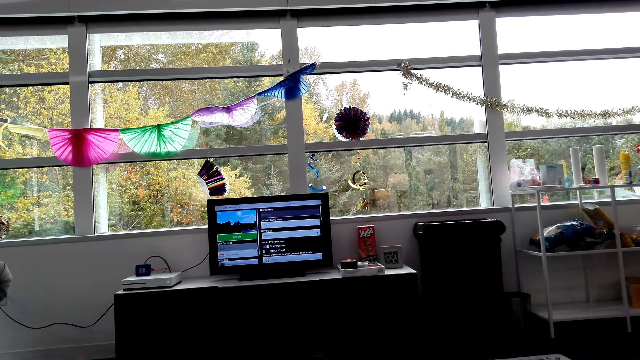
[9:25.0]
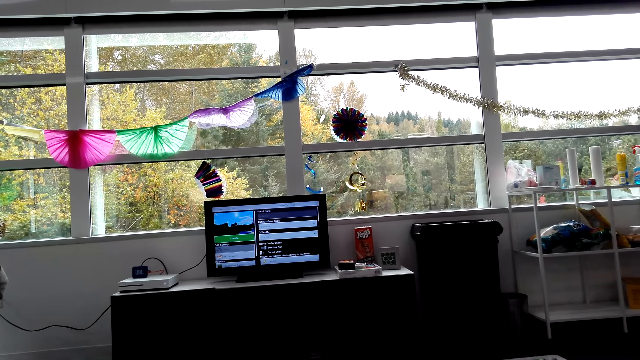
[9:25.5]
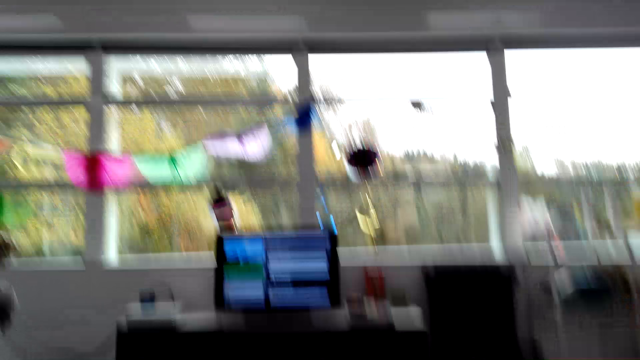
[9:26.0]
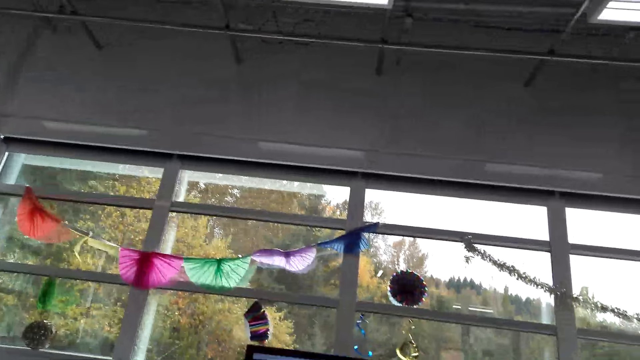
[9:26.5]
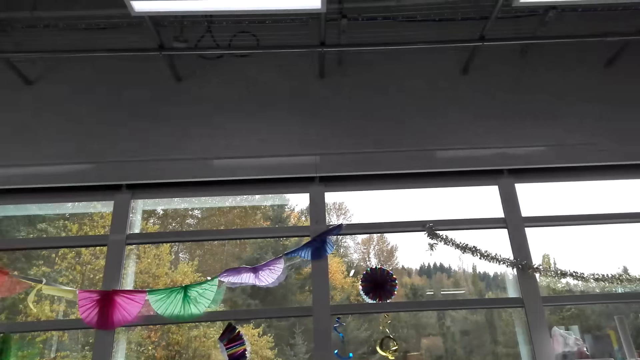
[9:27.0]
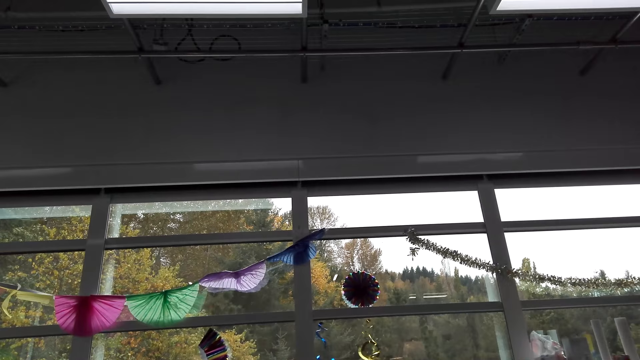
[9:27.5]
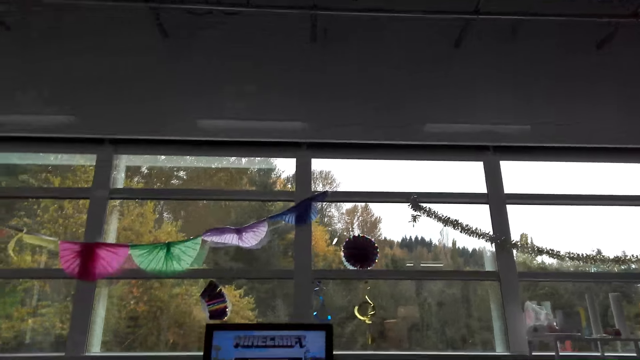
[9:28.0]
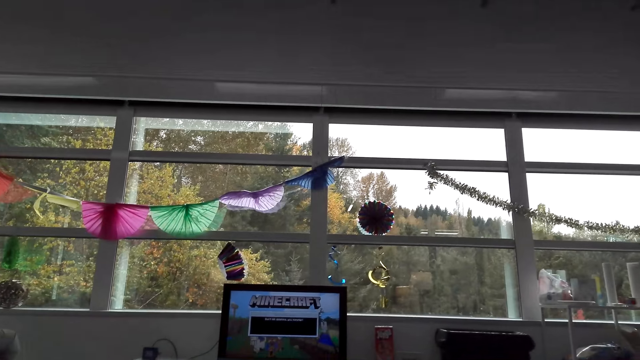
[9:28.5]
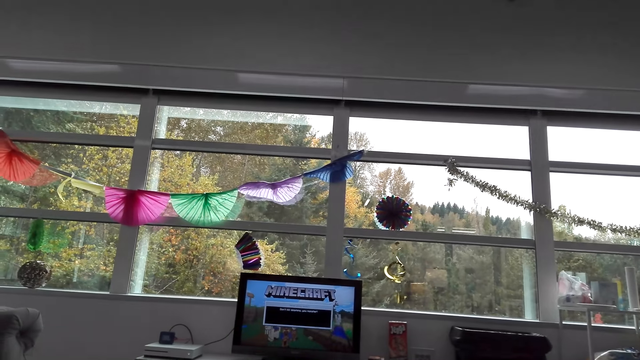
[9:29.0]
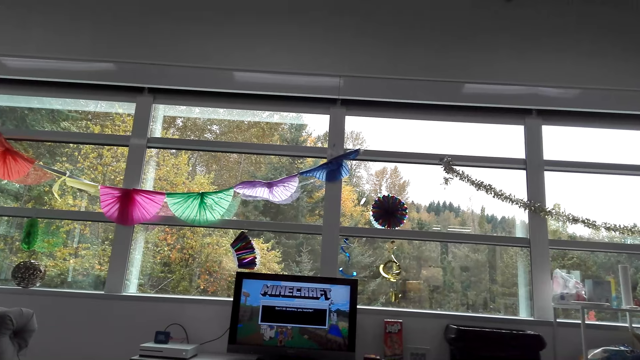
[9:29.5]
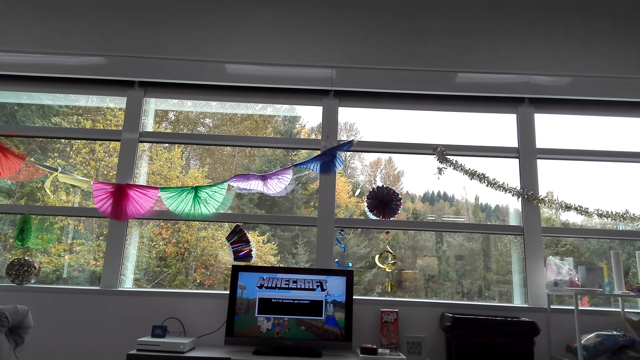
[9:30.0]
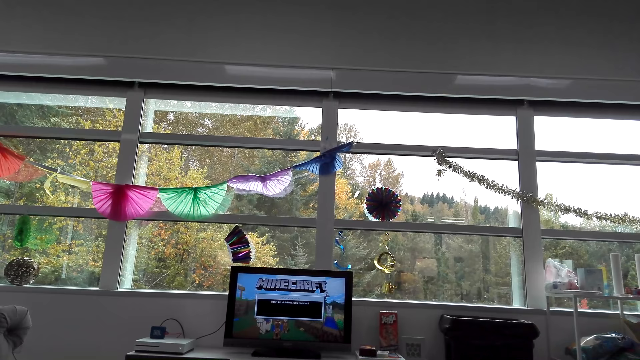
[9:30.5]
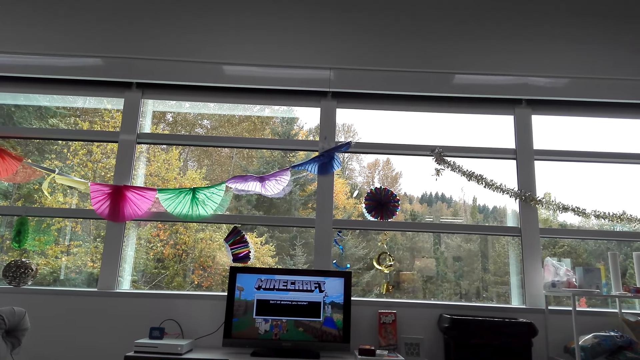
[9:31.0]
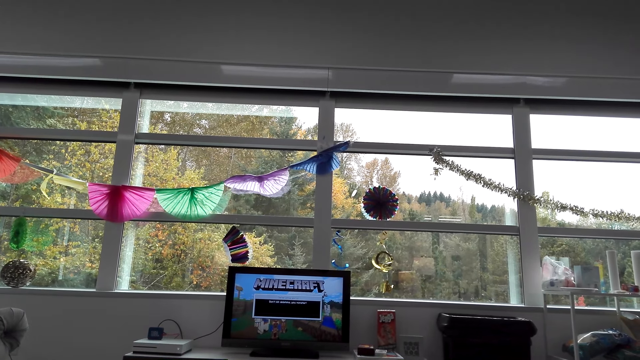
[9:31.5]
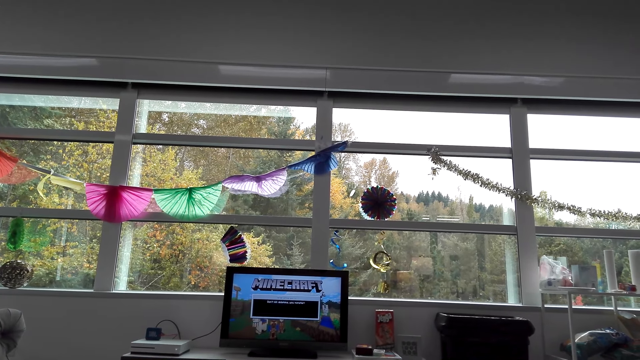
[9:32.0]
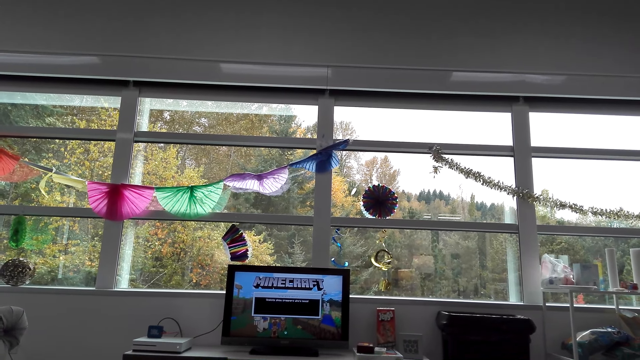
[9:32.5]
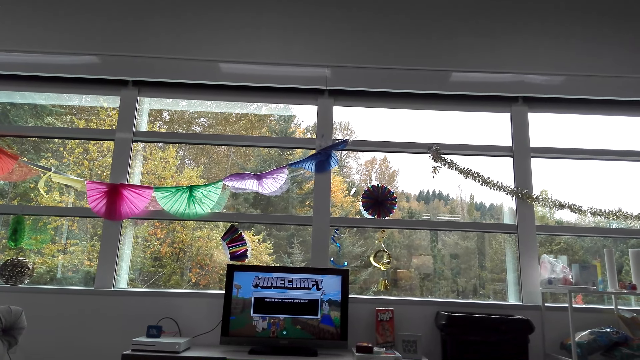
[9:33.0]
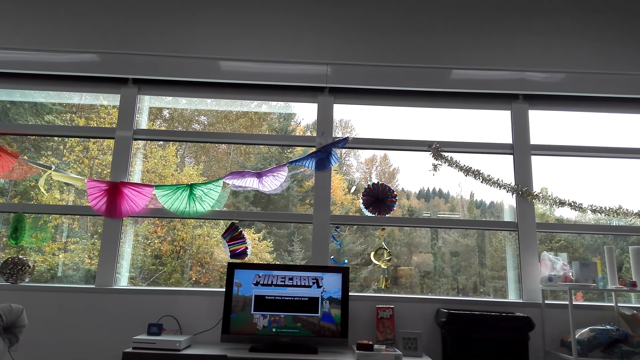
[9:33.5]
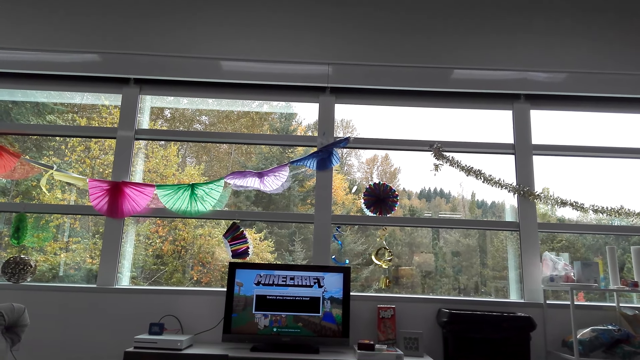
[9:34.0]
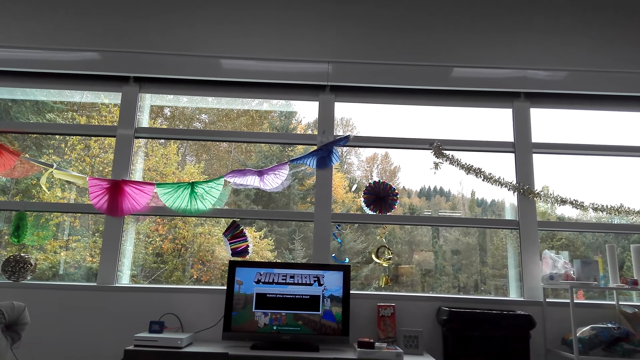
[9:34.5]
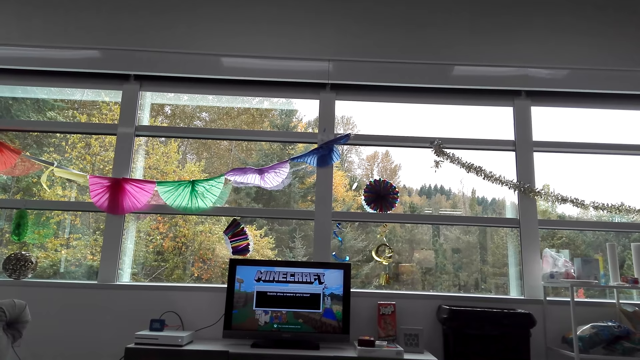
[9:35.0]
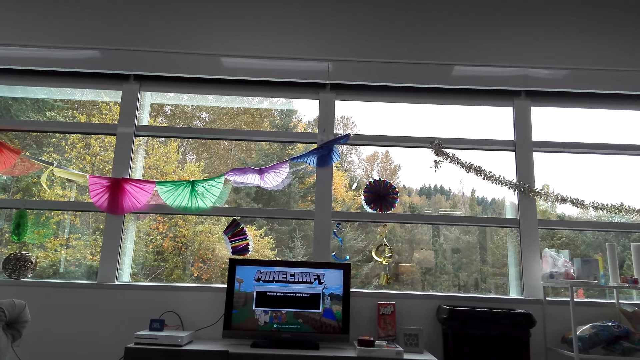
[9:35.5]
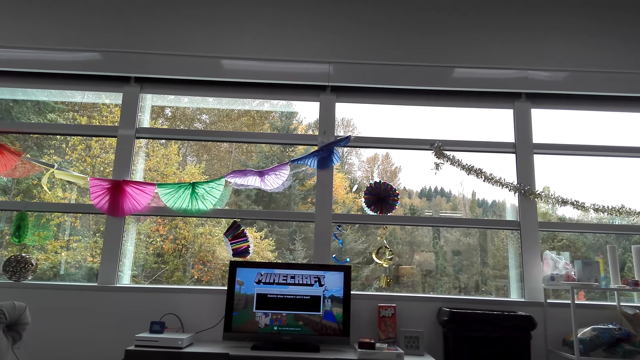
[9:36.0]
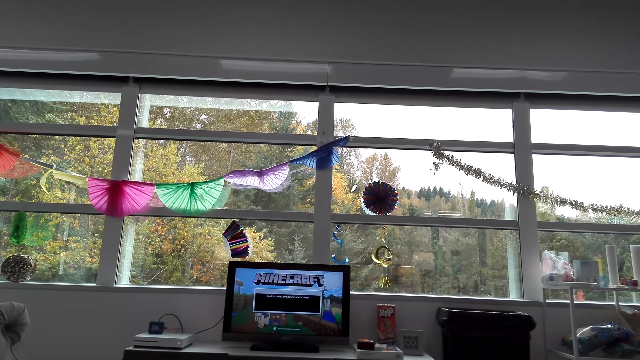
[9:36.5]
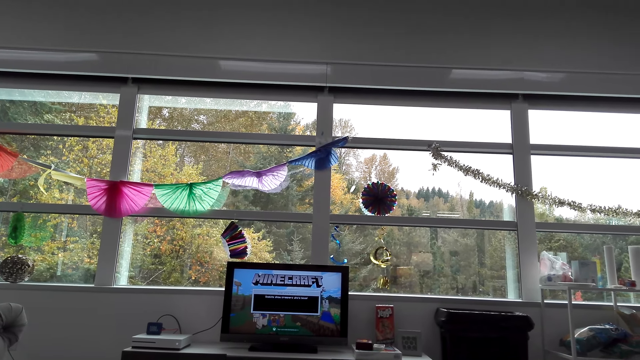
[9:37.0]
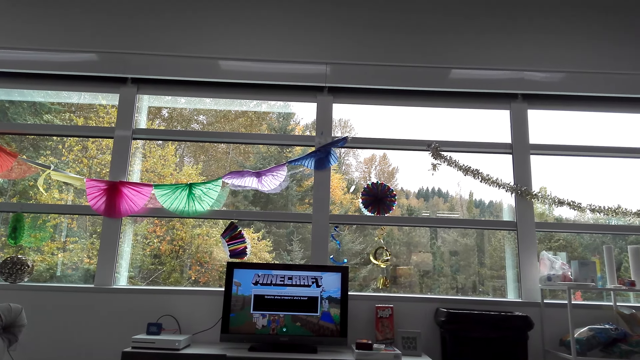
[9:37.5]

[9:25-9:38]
The camera wearer looks around. They look at a computer. They click on the computer.

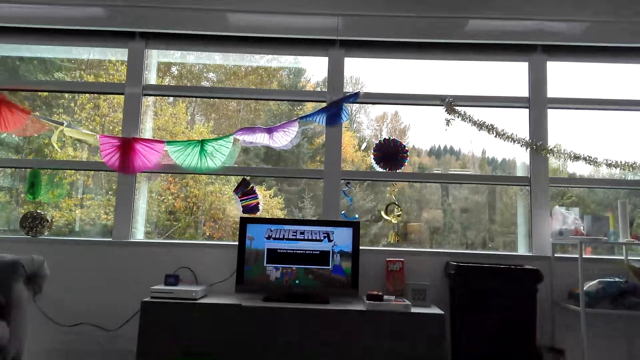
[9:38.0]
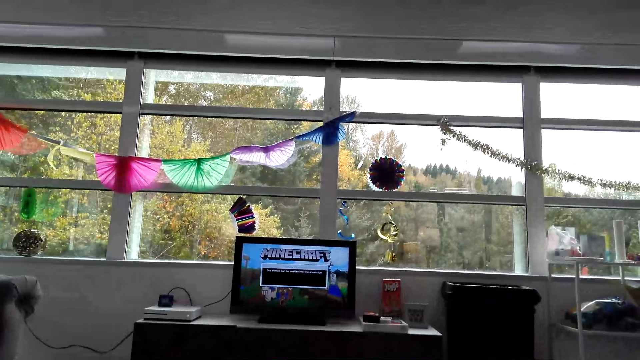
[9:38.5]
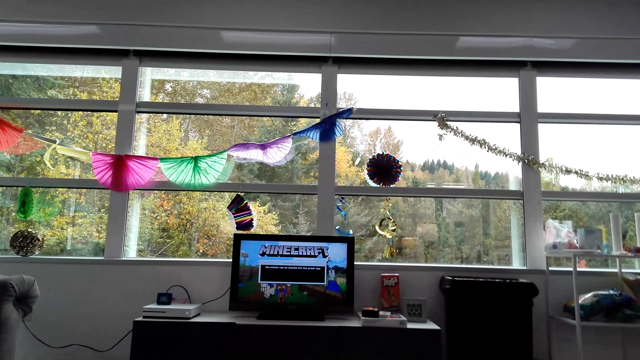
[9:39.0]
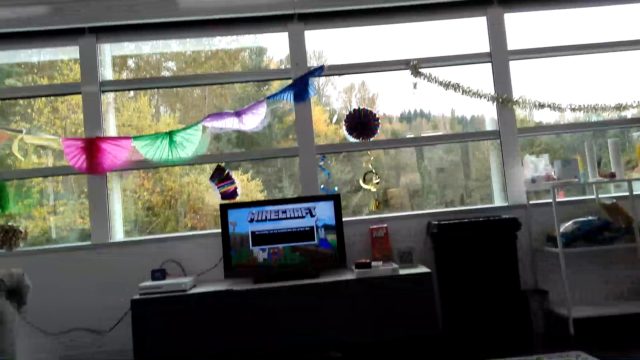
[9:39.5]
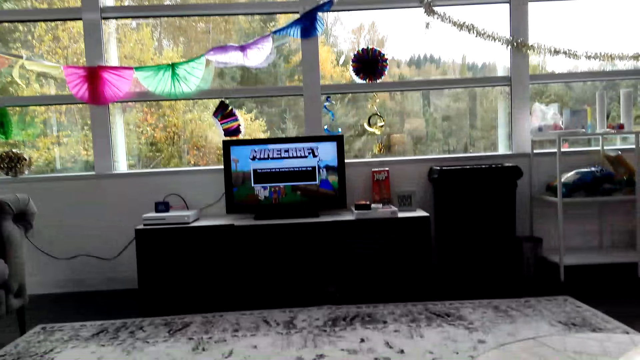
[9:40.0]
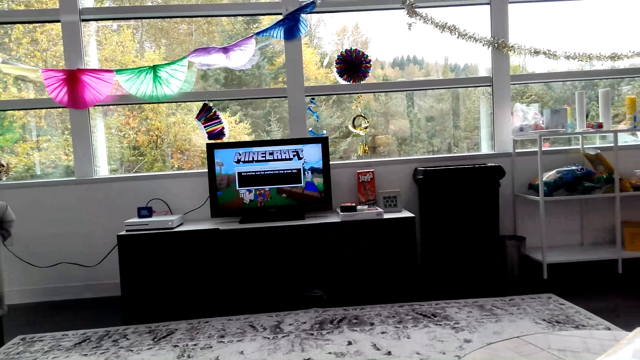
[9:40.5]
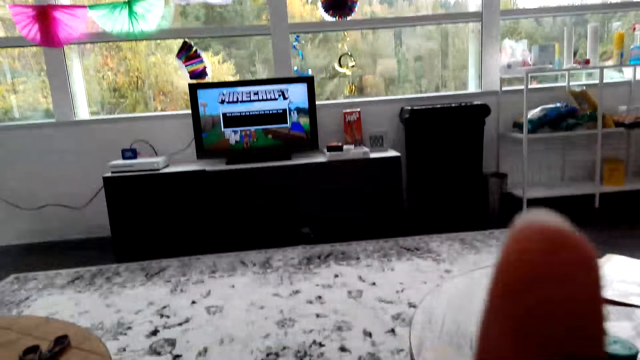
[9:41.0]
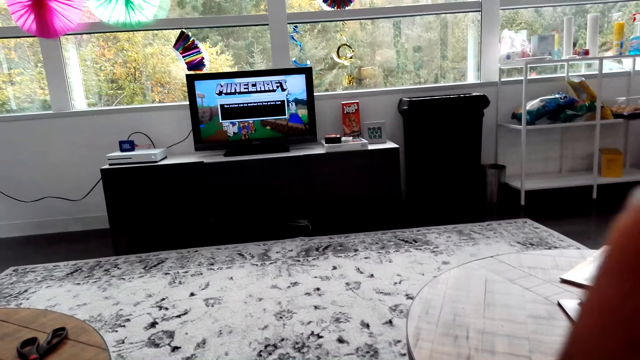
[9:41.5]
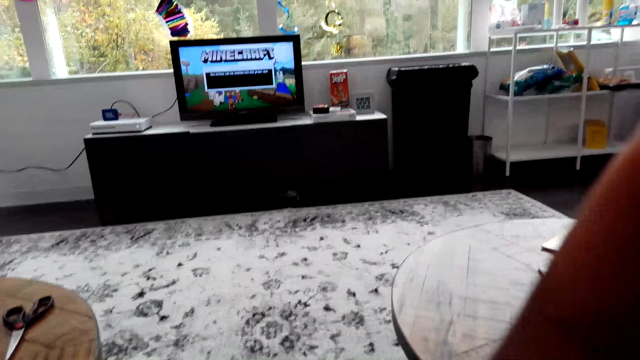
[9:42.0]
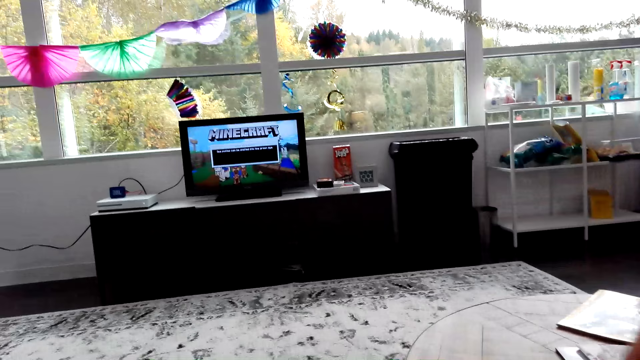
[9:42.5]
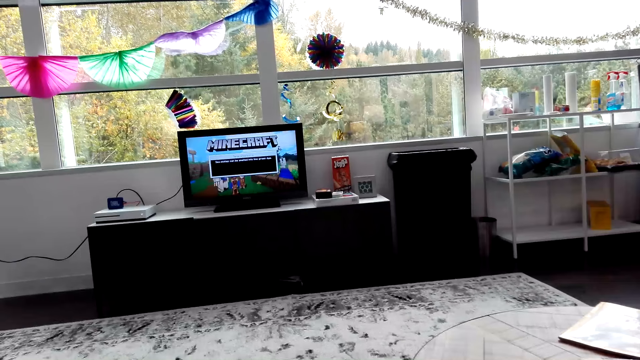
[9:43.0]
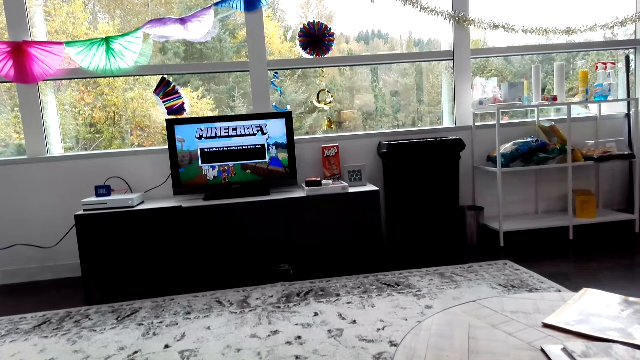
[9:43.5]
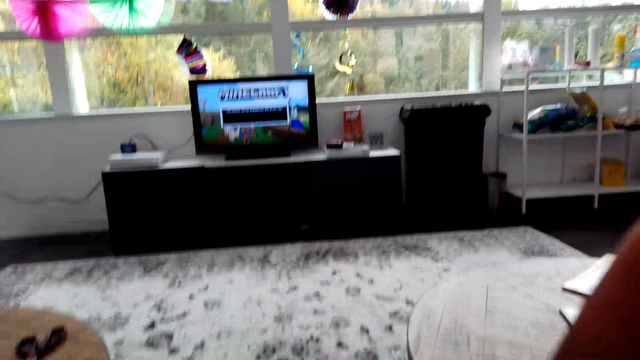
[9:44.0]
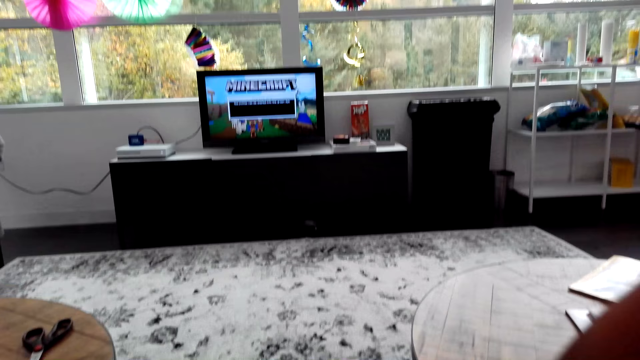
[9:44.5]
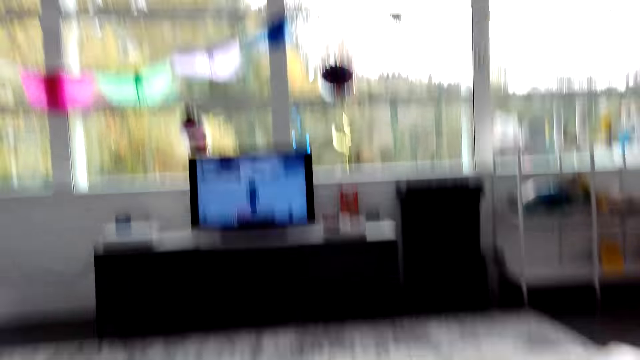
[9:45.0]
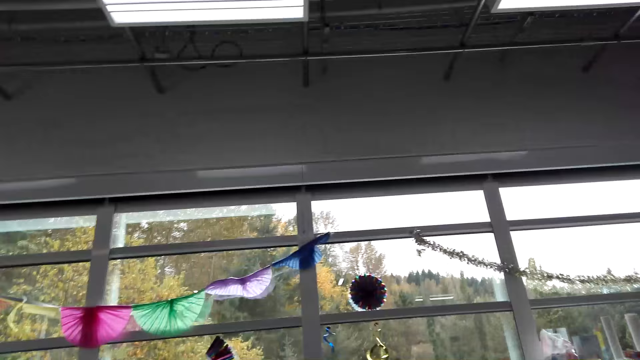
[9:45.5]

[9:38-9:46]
The camera wearer adjusts a camera. They look around.
